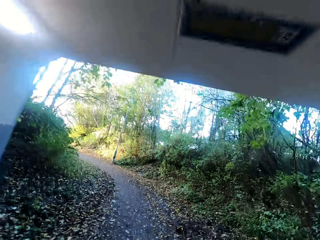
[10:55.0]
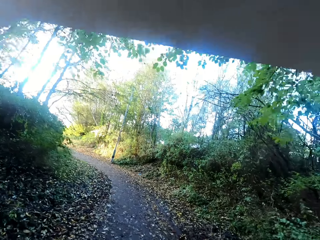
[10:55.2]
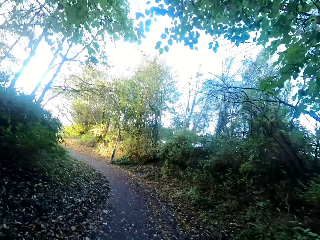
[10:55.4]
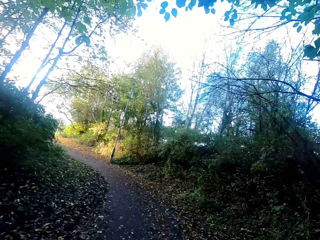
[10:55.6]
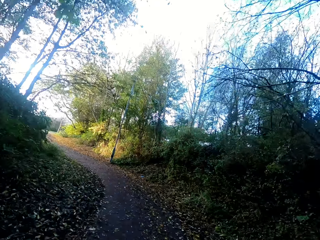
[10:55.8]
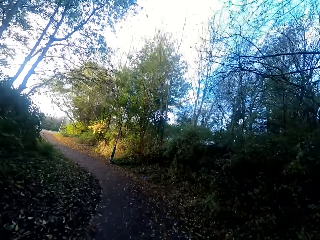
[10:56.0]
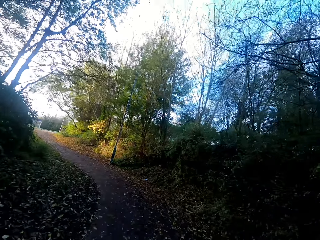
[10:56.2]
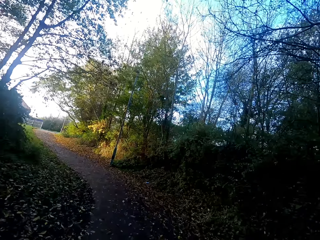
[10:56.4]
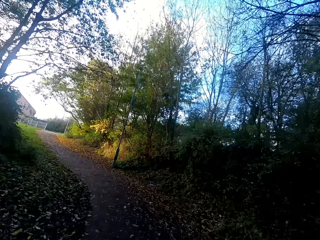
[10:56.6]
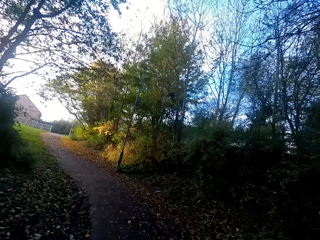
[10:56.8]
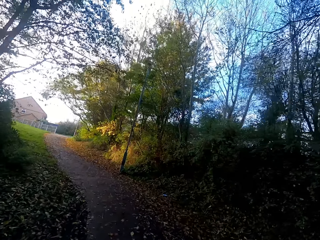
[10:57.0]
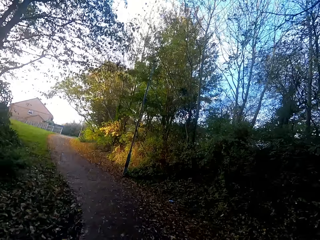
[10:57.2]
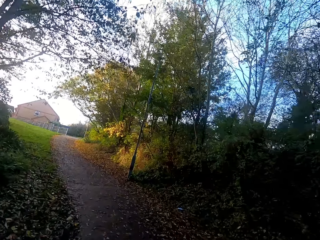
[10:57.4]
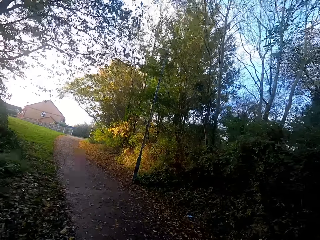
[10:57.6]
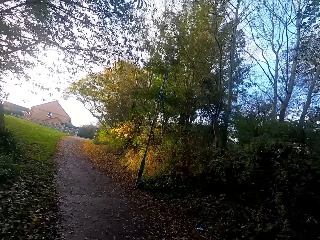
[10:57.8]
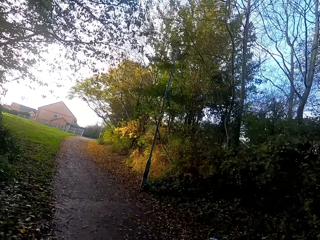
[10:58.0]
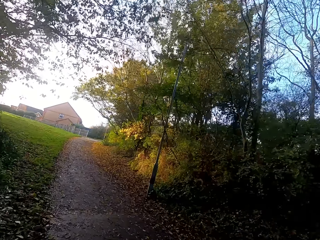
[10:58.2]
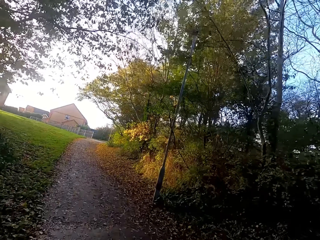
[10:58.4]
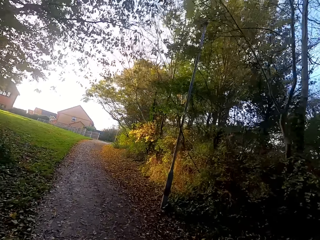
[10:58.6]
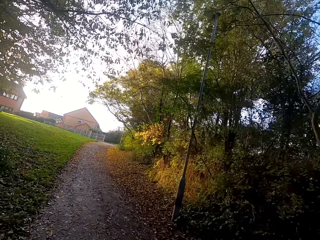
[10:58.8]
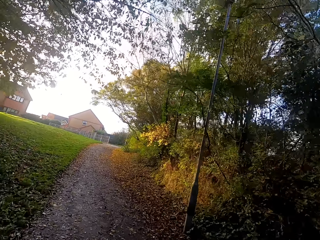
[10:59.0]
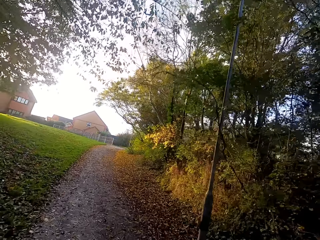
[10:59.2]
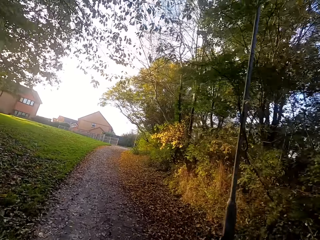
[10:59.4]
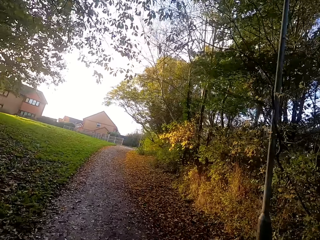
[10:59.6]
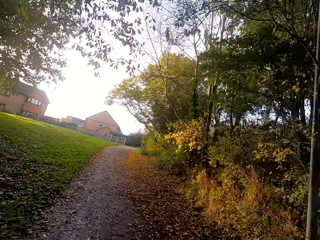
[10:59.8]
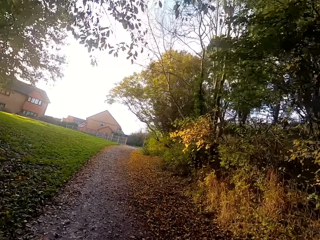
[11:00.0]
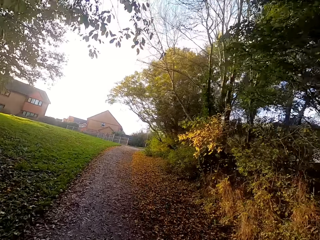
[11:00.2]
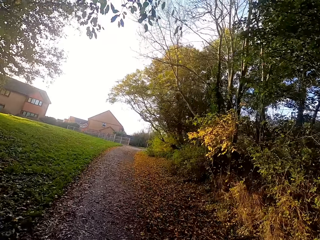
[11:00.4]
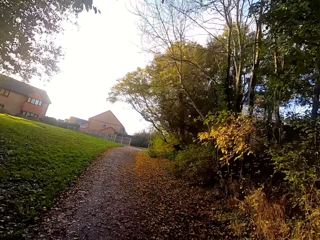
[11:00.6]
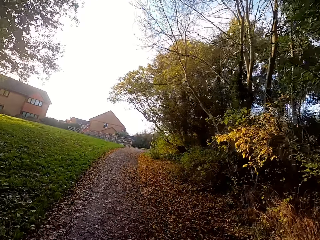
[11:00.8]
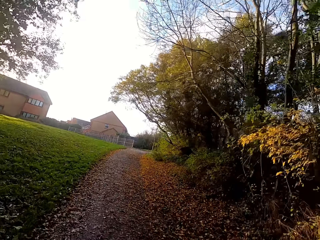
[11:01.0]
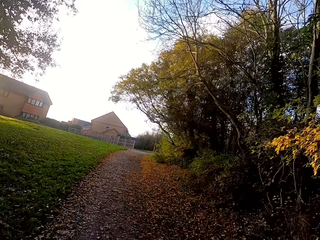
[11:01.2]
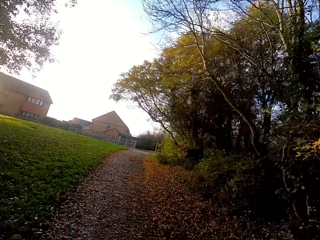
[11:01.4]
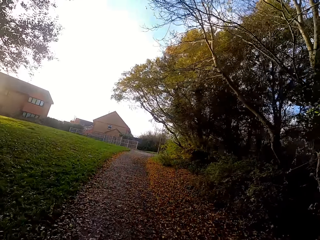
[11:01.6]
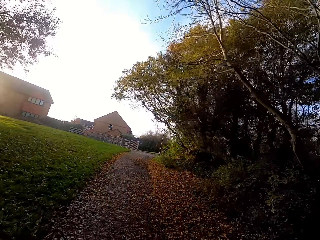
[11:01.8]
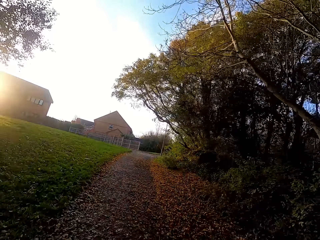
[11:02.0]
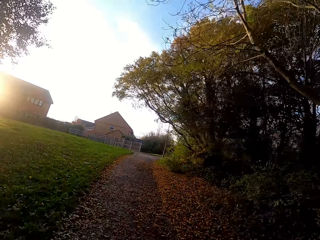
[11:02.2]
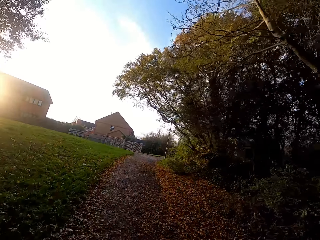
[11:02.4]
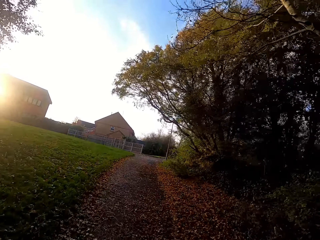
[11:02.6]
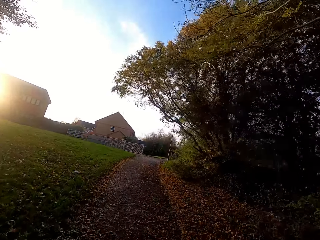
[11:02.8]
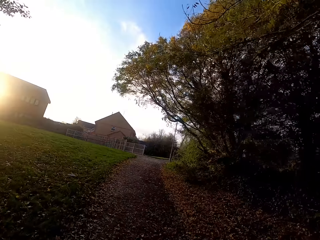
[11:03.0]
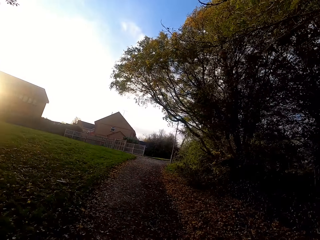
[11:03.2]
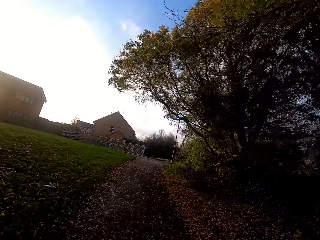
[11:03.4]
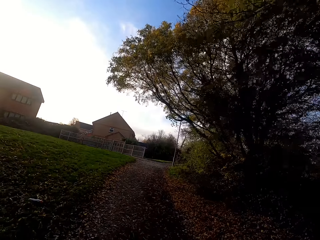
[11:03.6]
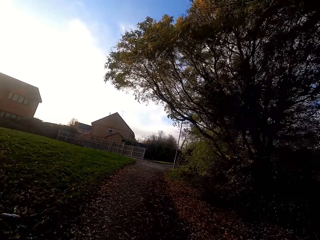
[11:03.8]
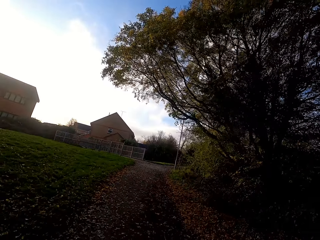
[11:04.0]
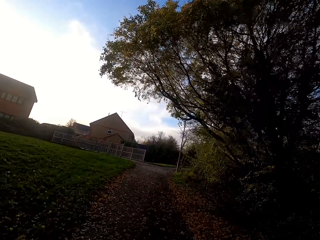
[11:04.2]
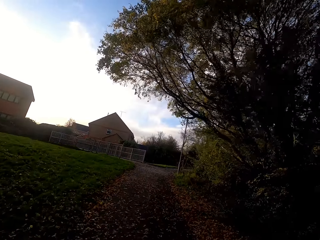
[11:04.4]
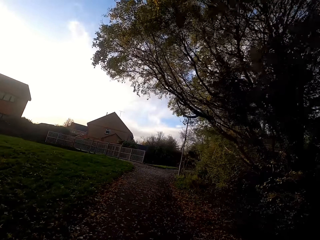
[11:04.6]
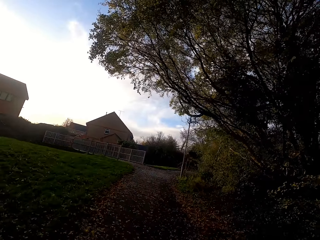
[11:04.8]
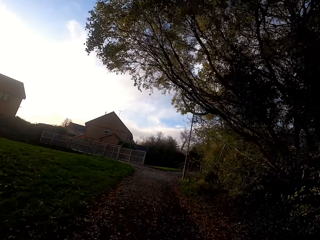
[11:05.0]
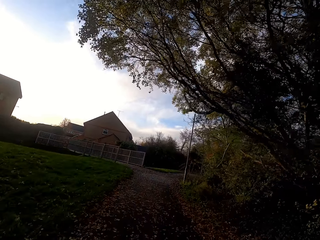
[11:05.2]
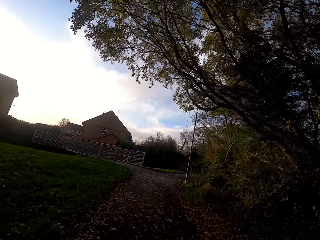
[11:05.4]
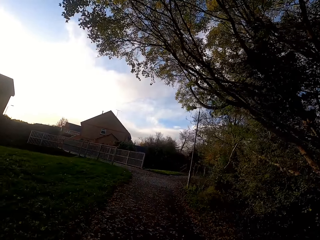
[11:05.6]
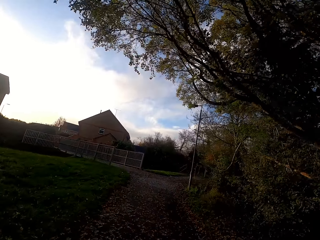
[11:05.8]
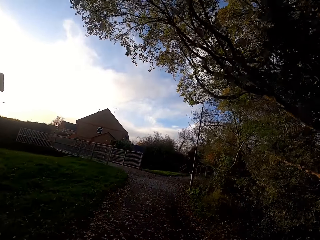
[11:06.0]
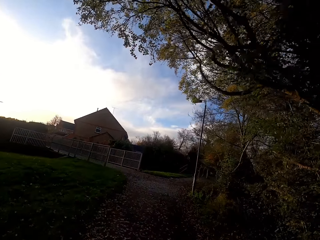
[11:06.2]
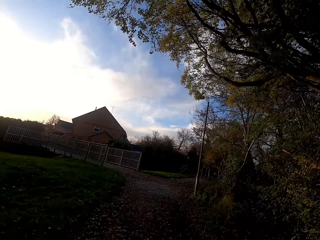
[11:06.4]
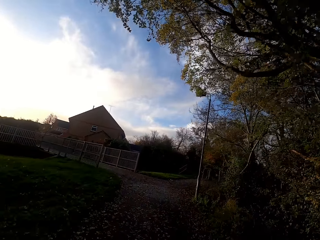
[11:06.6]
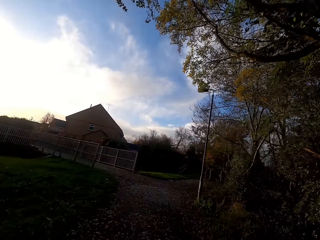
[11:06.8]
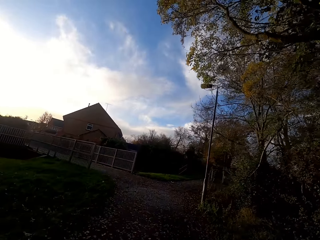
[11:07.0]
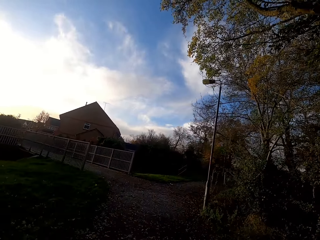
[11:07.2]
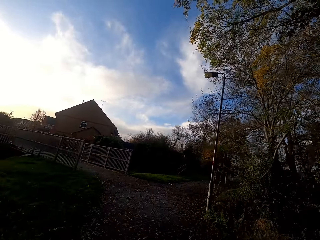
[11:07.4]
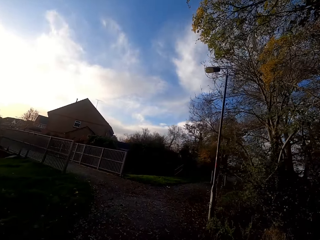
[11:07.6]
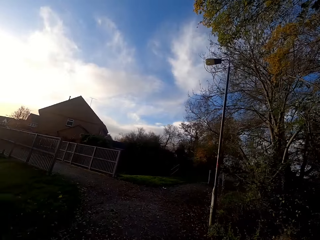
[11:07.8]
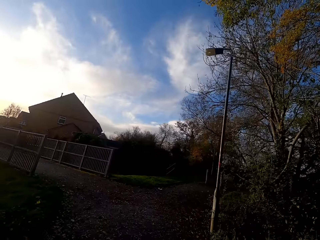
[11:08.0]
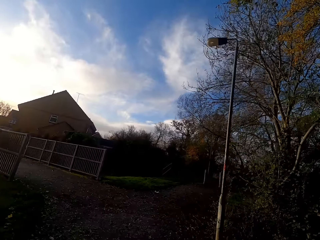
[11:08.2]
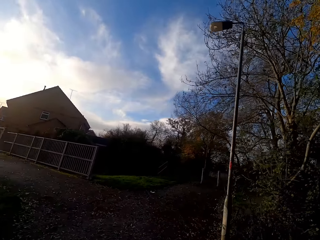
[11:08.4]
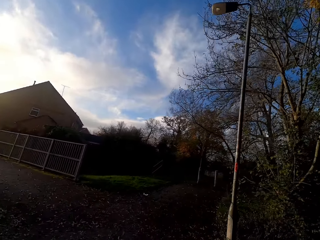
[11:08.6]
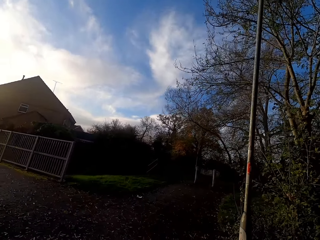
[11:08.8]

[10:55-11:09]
The camera wearer runs left. They run right.

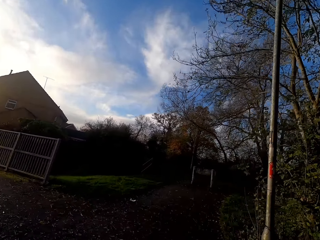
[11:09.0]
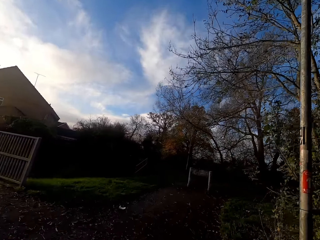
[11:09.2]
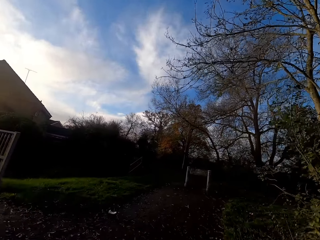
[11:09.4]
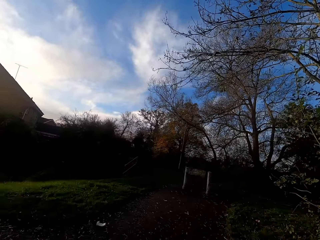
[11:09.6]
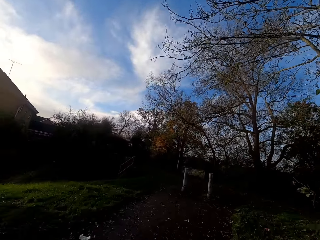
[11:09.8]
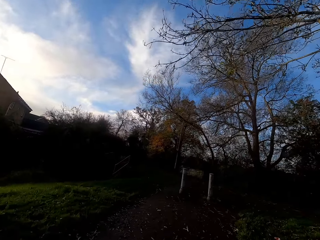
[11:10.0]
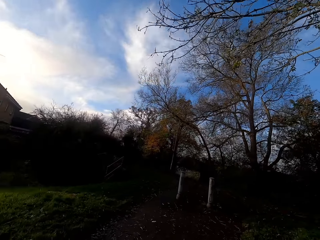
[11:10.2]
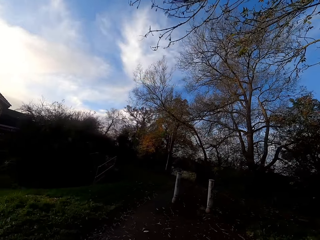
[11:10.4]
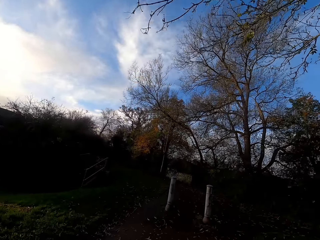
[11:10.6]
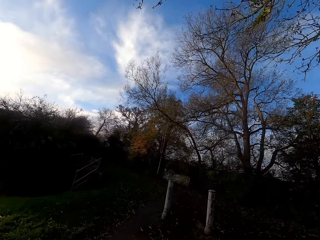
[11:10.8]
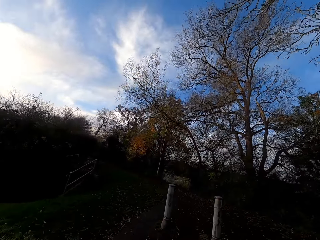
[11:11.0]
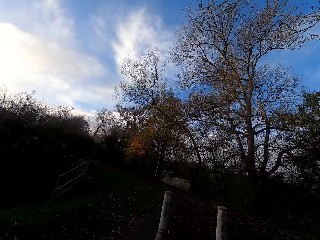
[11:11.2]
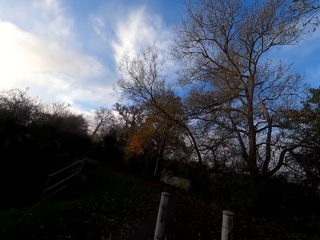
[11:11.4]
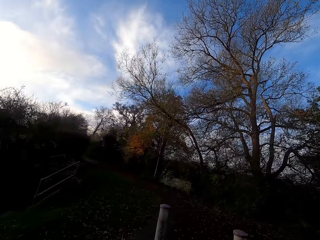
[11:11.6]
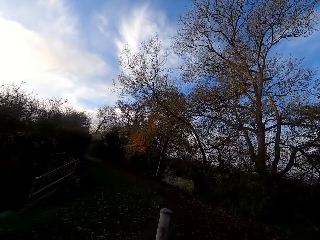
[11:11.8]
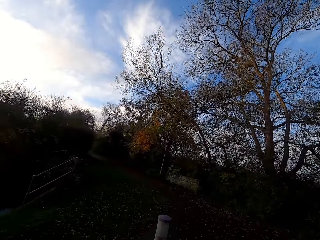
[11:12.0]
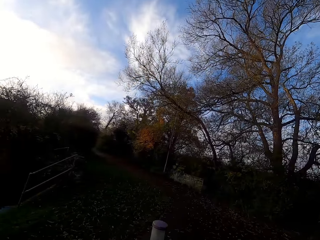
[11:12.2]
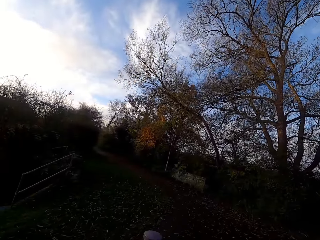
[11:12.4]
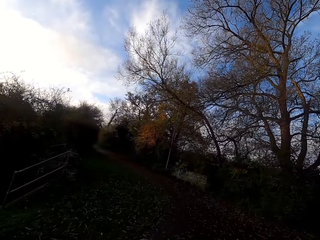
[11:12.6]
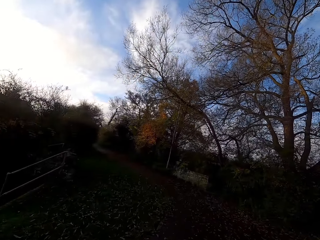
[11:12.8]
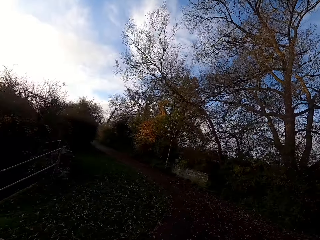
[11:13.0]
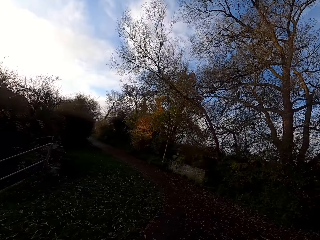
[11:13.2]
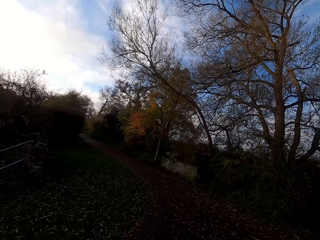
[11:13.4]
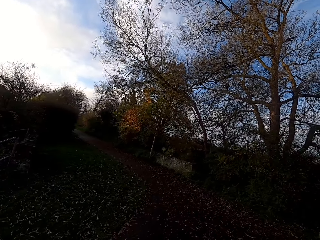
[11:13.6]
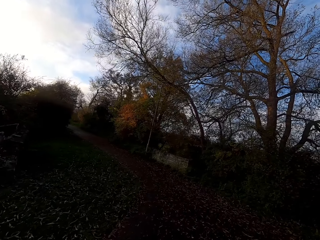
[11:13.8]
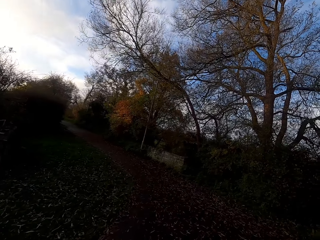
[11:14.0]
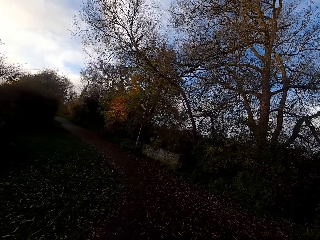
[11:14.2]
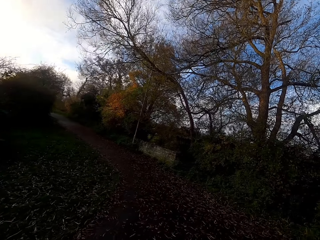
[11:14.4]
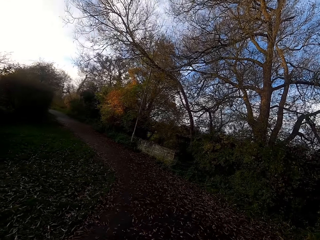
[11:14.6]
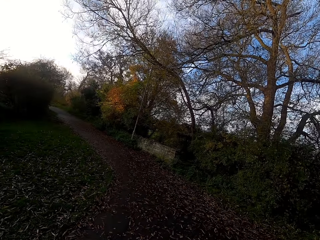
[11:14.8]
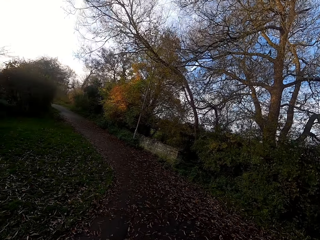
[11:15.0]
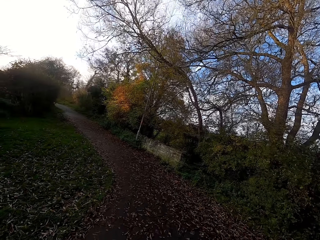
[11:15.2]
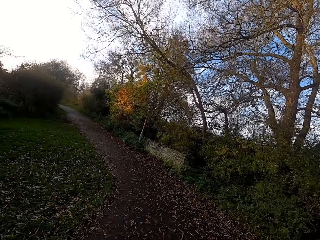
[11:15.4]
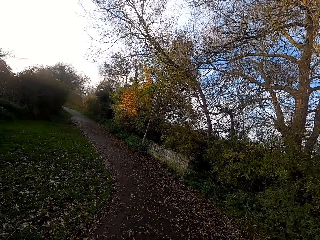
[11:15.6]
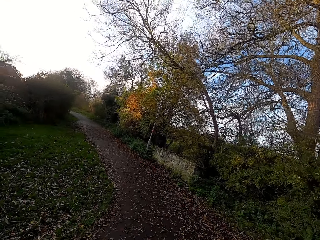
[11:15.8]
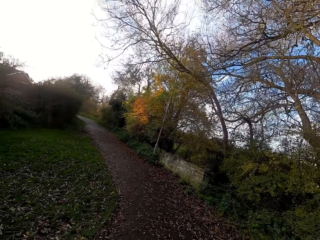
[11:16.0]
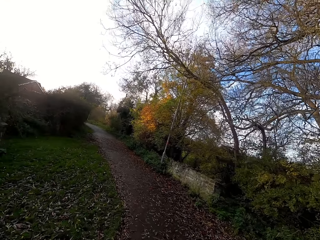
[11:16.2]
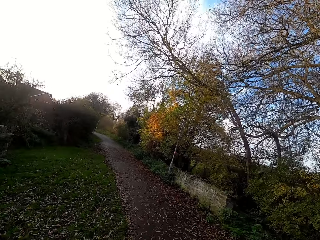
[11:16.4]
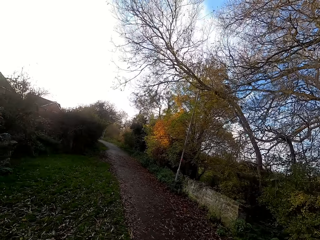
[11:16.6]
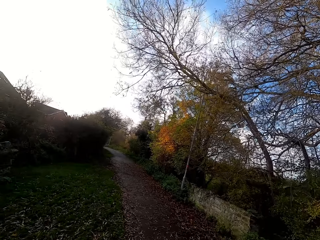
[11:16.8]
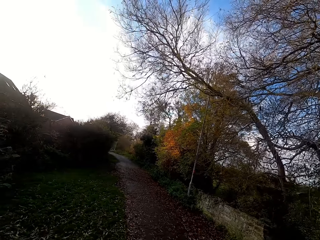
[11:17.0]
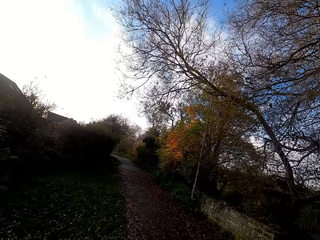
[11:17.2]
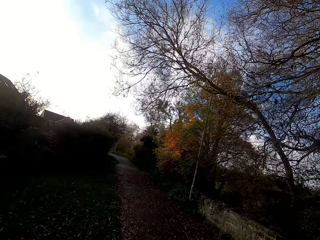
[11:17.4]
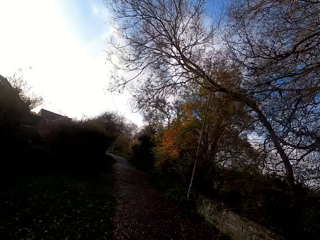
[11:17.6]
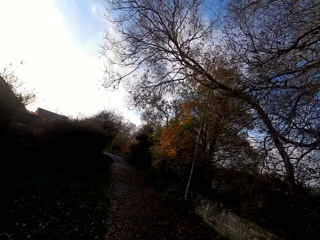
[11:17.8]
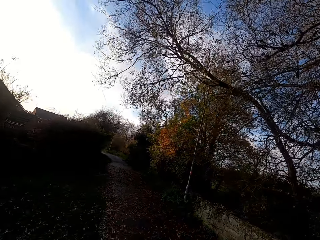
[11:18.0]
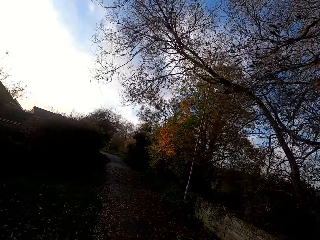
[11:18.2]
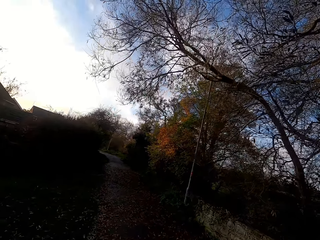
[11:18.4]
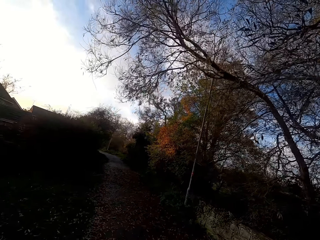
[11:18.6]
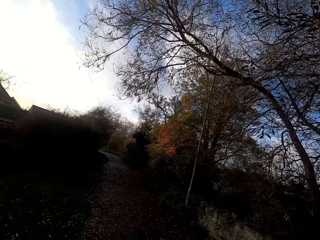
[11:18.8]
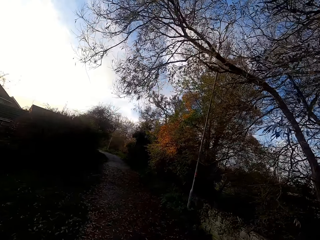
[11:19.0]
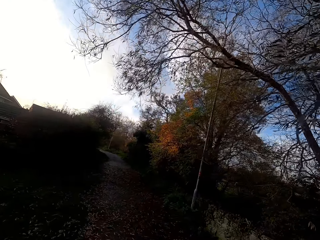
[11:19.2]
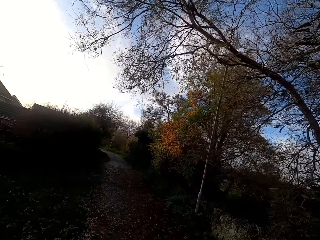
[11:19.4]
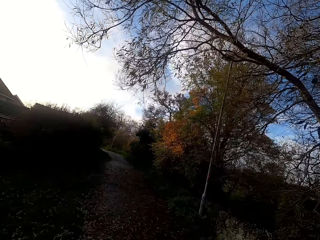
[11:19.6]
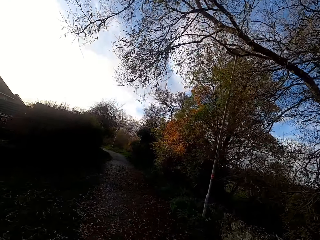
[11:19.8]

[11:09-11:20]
The camera wearer walks on the path. They walk along the road.
